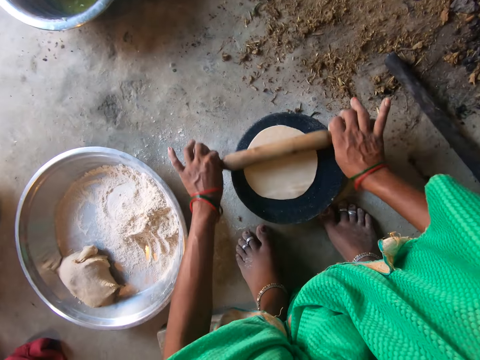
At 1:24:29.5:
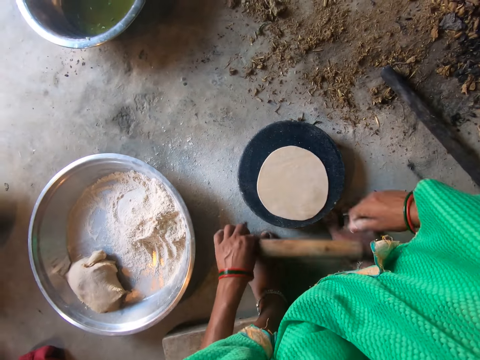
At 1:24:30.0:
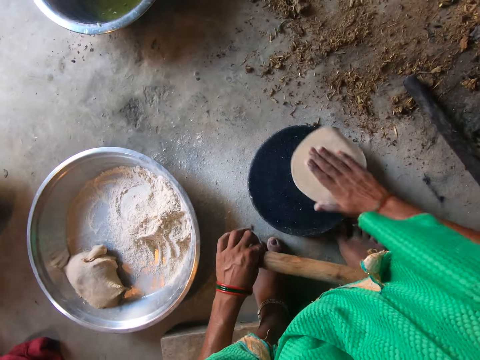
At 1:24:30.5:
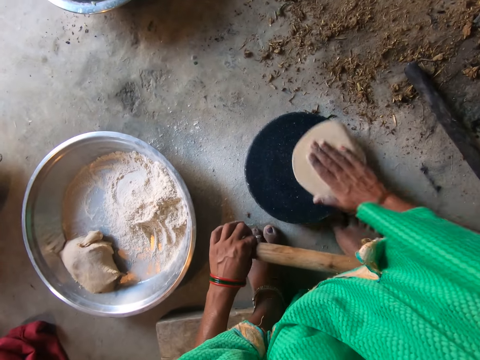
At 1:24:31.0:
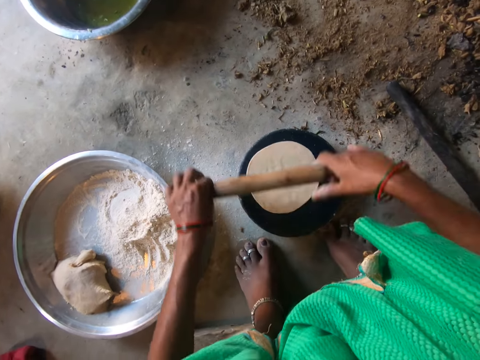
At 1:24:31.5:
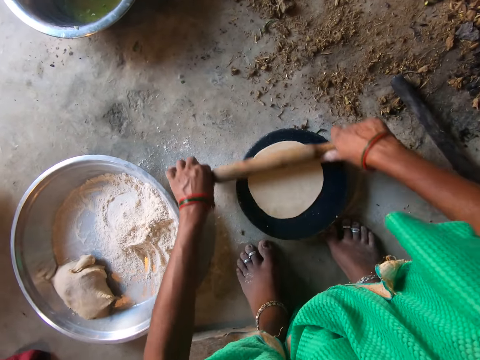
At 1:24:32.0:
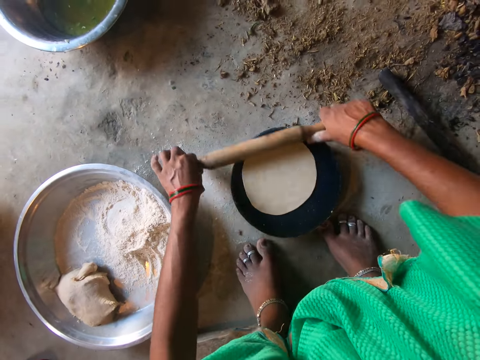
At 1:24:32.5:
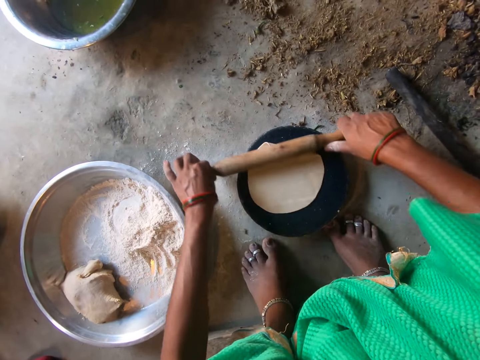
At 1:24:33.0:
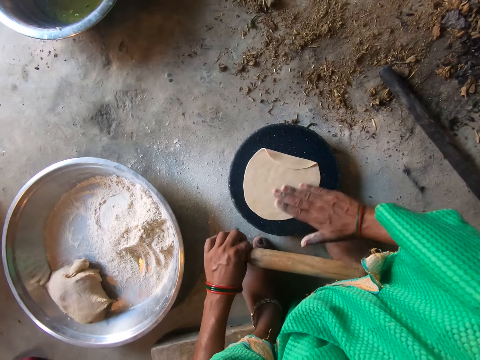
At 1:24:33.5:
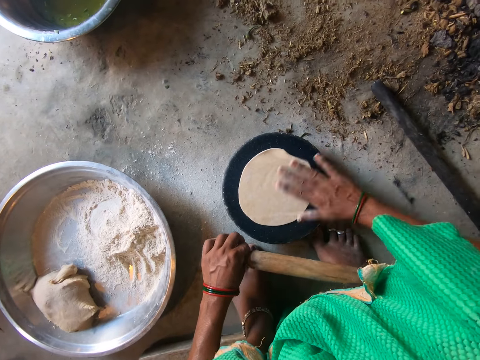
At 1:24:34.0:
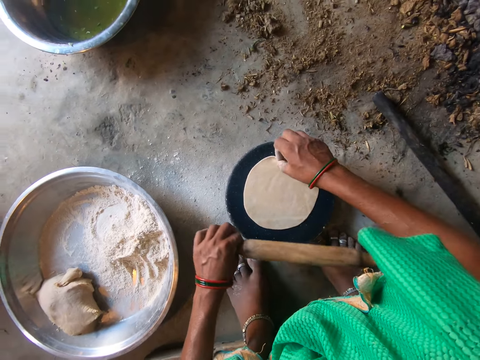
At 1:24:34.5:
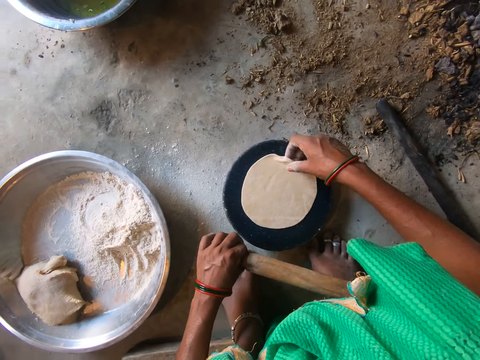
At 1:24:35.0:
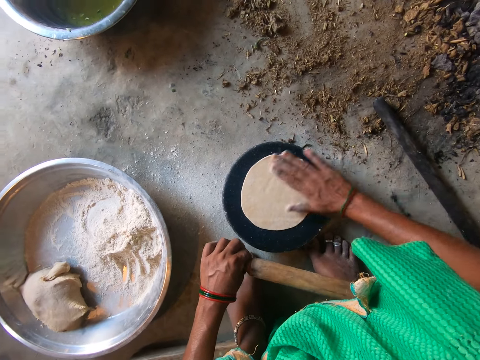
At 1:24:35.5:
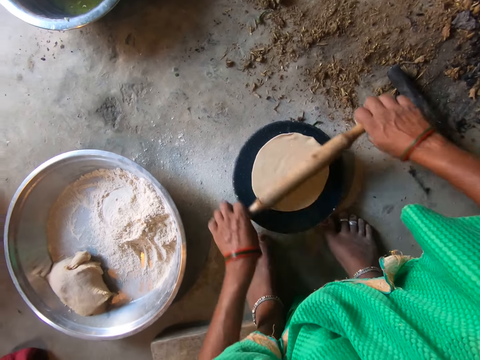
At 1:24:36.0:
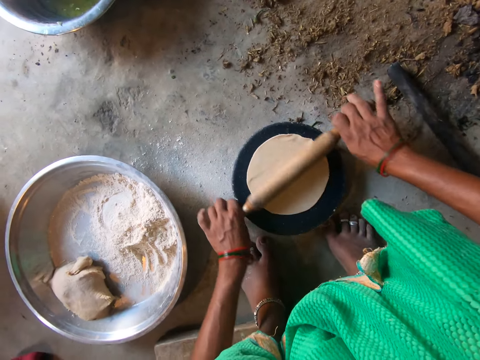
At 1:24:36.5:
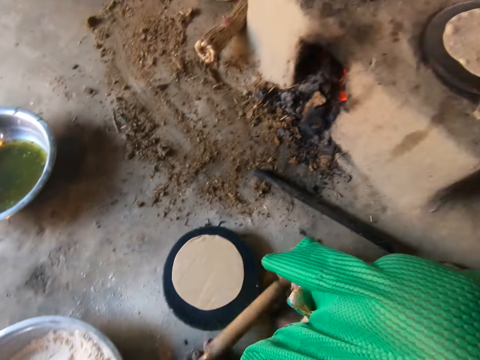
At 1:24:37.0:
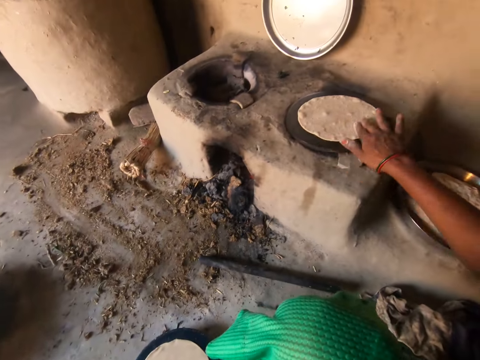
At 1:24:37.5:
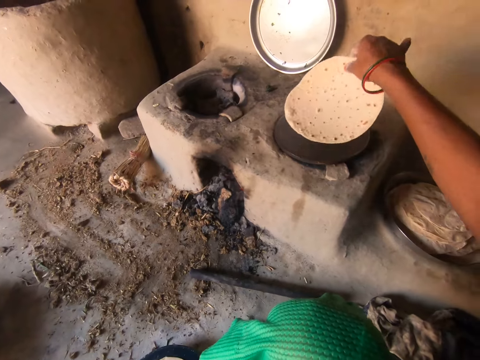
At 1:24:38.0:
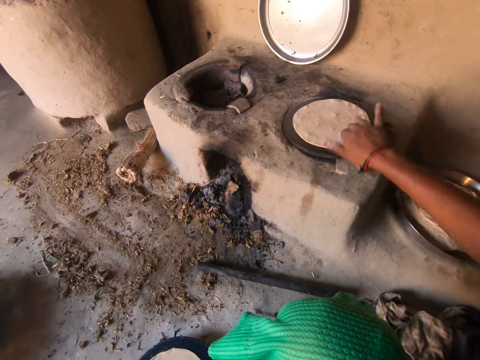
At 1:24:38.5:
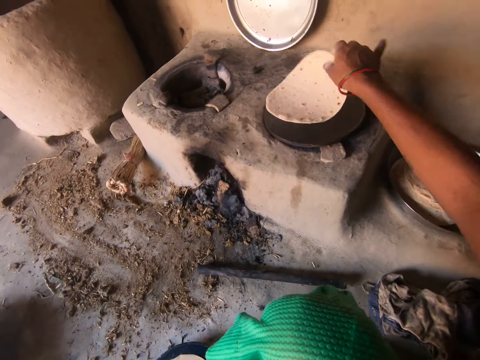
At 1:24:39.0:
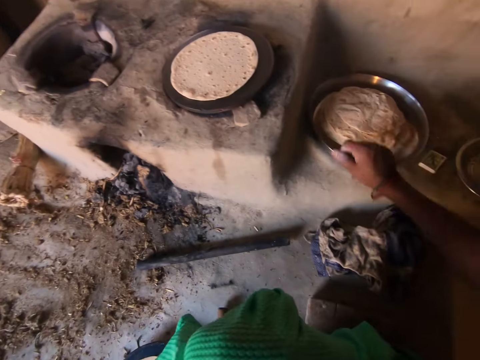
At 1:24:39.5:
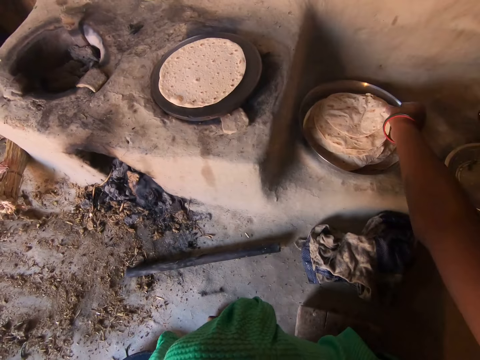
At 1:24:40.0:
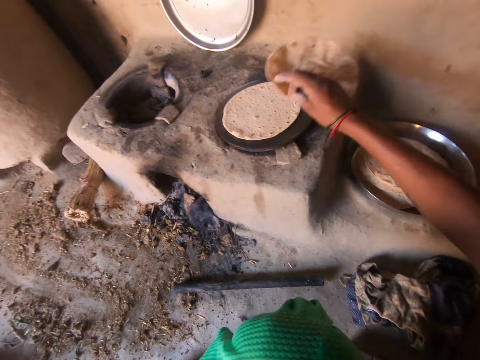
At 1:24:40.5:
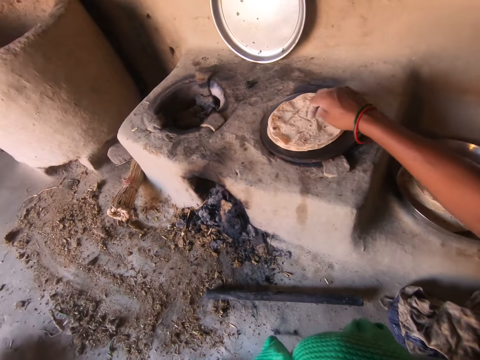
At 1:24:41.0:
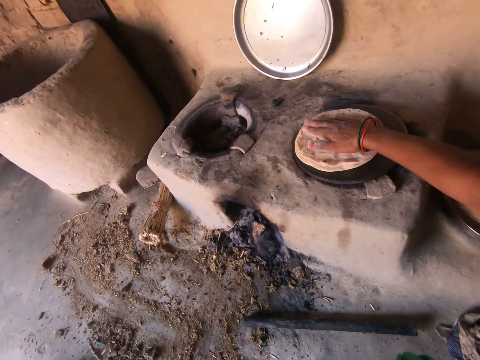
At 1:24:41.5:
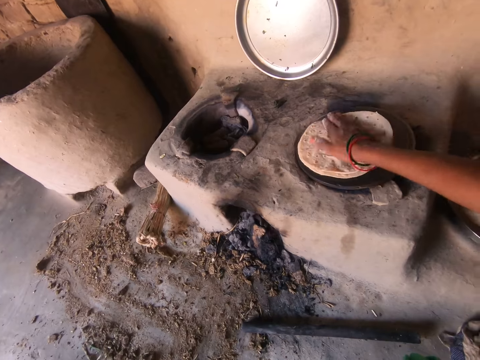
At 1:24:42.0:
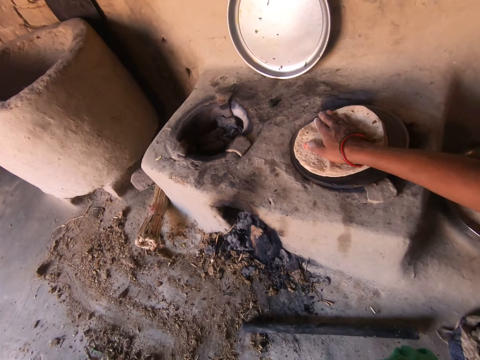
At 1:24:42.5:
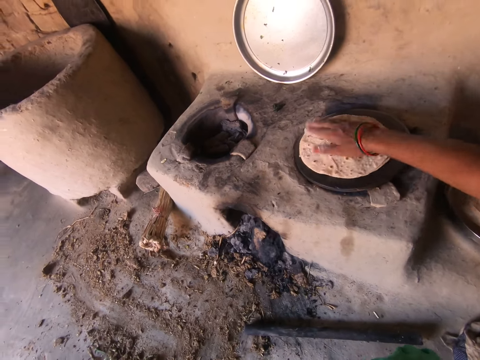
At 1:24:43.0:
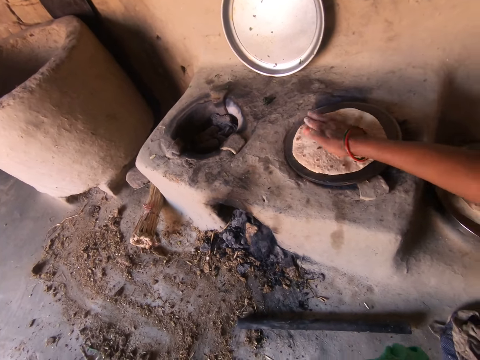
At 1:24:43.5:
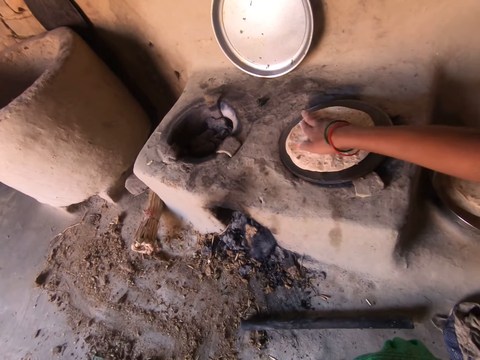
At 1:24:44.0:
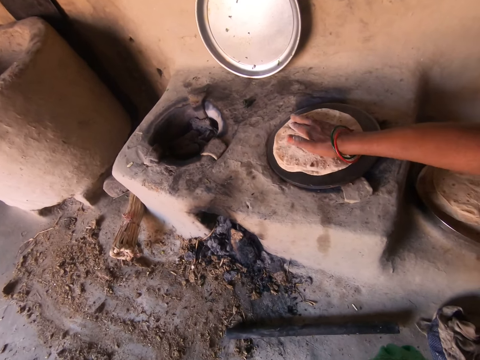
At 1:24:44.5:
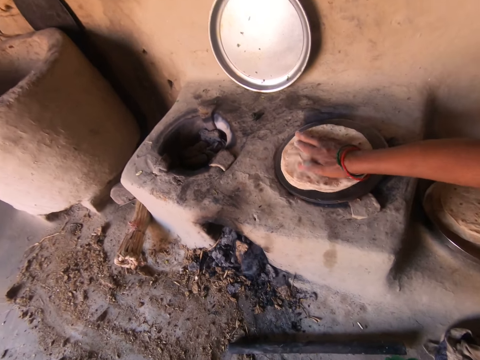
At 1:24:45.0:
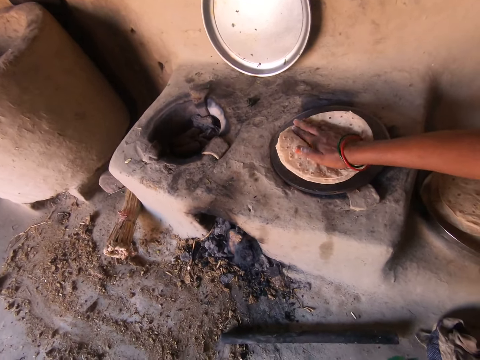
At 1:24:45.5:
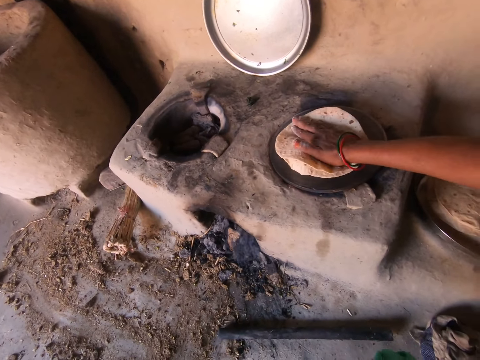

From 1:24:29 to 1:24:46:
The camera wearer drops the rolling pin on the floor. She rotates the dough on the pan with her right hand. She rolls the dough on the pan with the rolling pin. She drops the rolling pin on the floor. She turns over the dough on the hot plate with her right hand. She picks up a chapati from the tray with her right hand. She places the chapati on top of the dough on the hot plate with her right hand. She rotates the chapati on the hot plate with her right hand.

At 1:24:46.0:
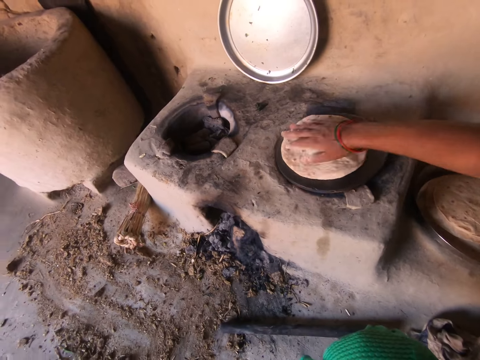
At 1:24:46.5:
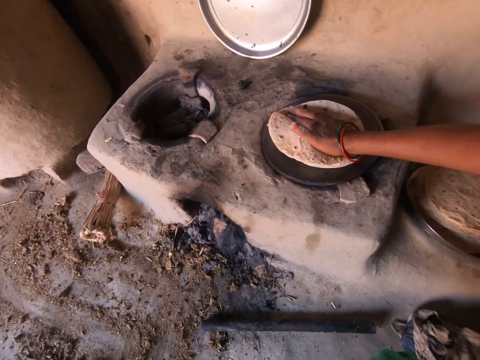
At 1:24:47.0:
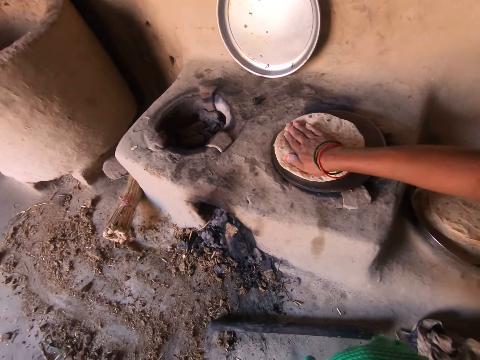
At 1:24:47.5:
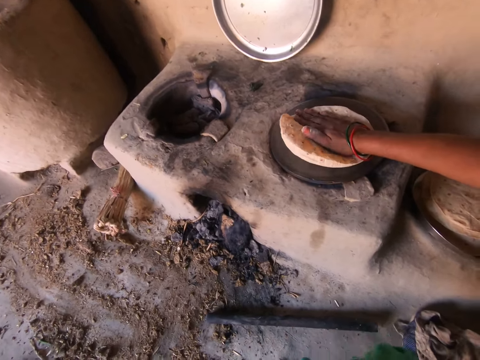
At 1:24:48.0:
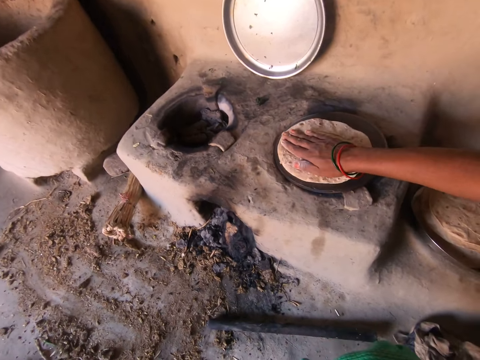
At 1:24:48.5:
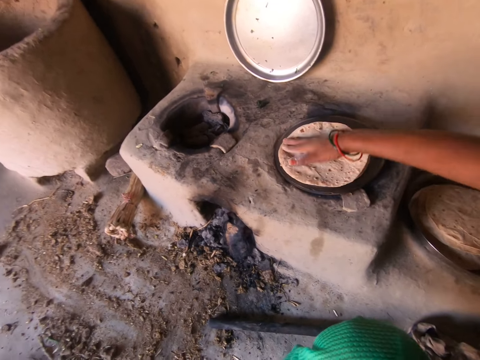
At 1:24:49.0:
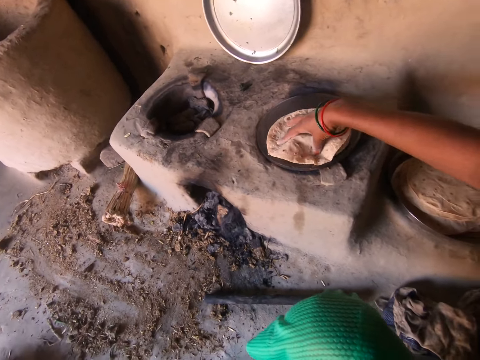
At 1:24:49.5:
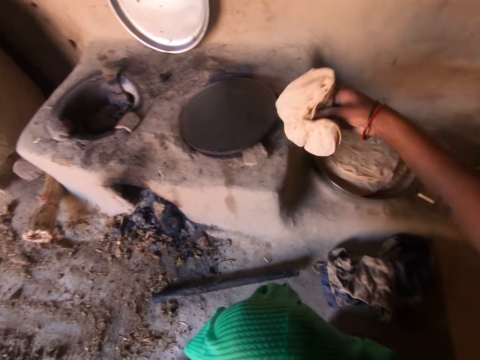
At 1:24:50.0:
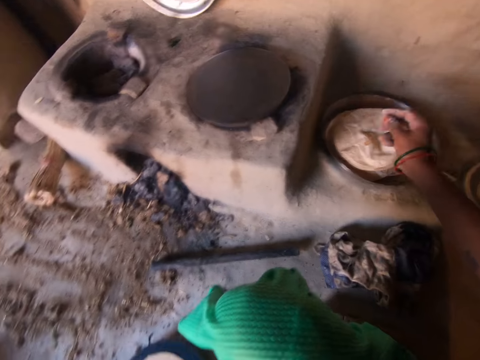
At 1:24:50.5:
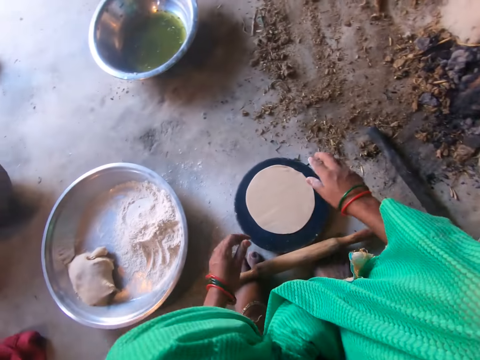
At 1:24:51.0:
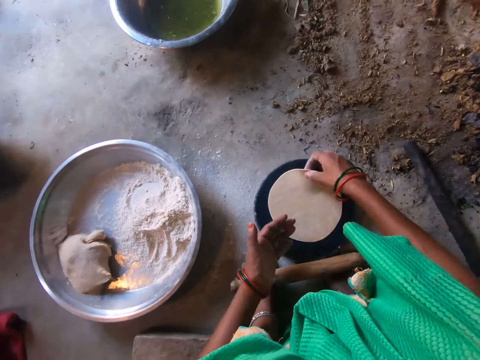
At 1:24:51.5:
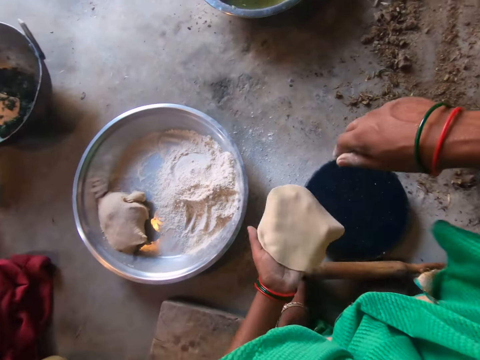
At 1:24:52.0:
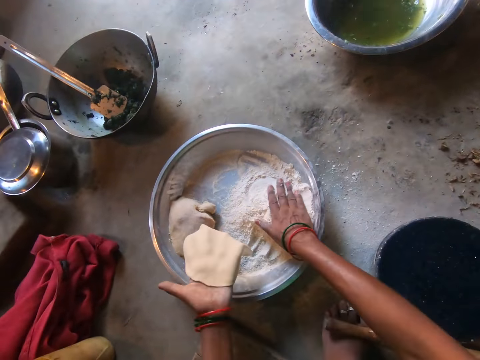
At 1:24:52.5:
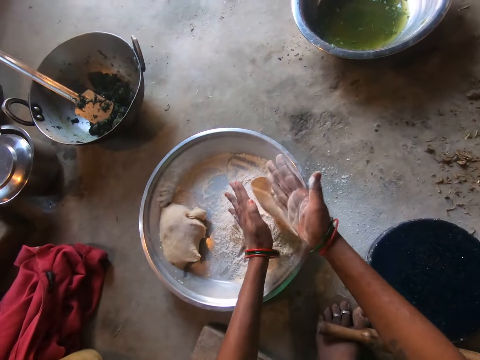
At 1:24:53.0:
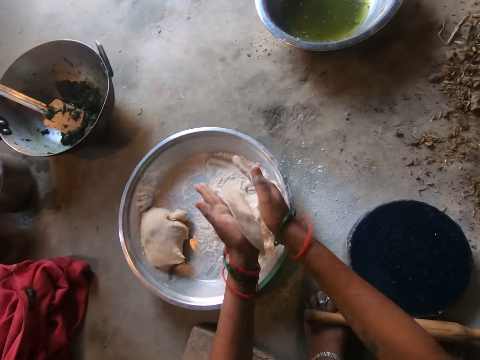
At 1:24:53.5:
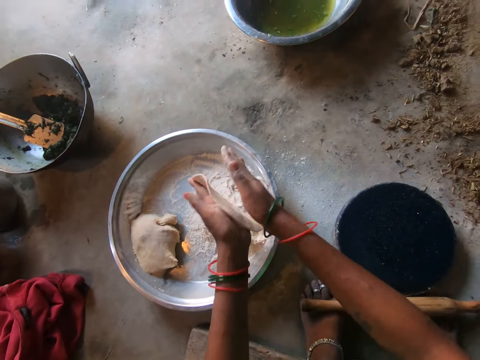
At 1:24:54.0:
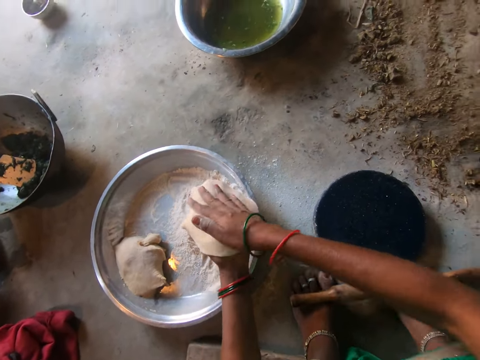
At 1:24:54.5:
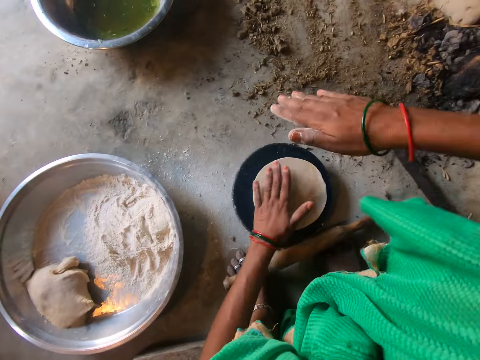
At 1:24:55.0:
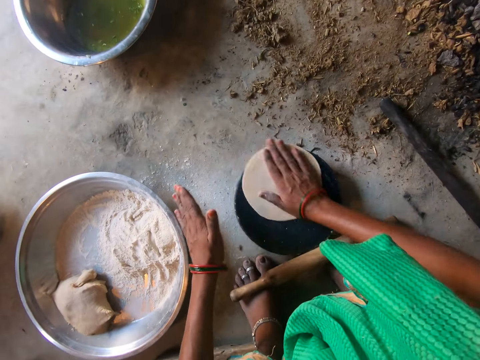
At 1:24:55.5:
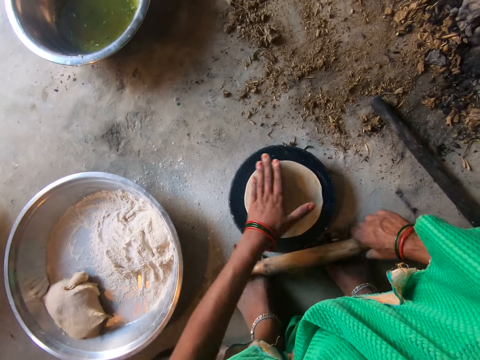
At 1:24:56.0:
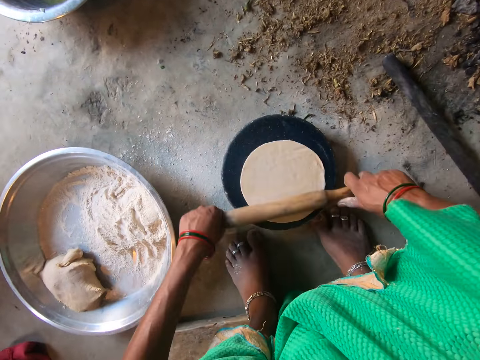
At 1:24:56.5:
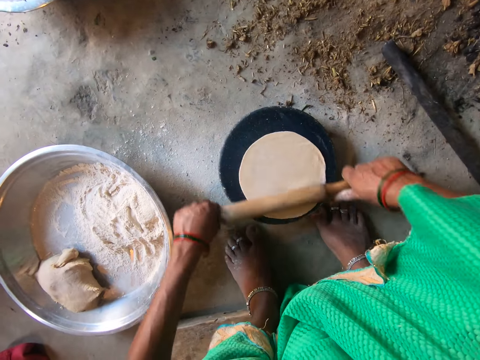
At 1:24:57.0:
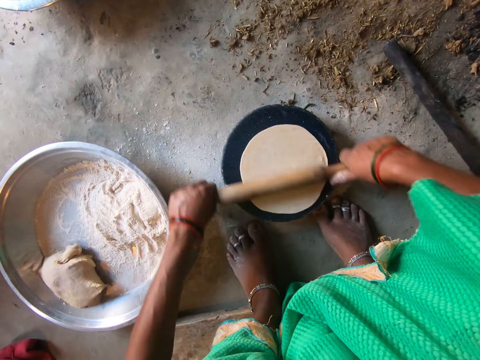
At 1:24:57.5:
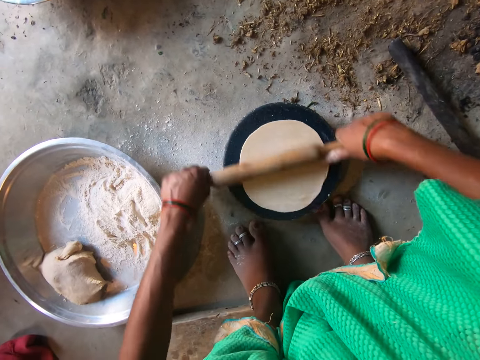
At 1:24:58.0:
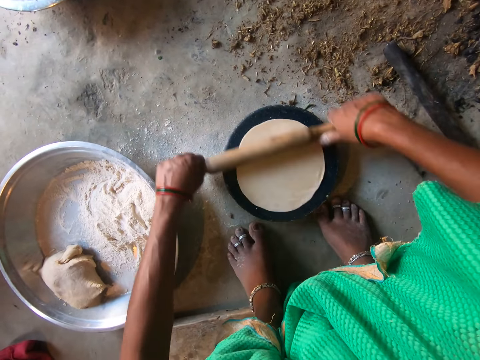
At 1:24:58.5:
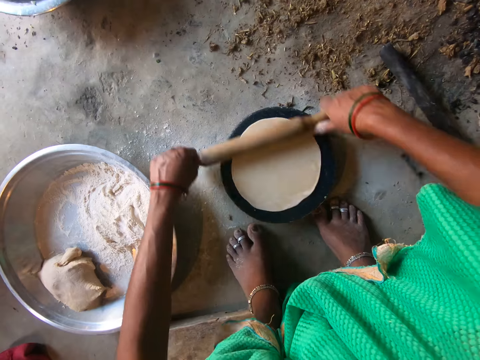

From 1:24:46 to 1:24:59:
The camera wearer removes the chapati from the hot plate with her right hand. She drops the chapati in the tray. She picks up the dough from the pan with her right hand. She transfers the dough to her left hand. She puts flour on the dough. She kneads the dough with both hands. She places the dough on the pan with her left hand. She rotates the dough on the pan with her right hand. She grabs the rolling pin from the floor with her right hand. She rolls the dough on the pan with the rolling pin.
